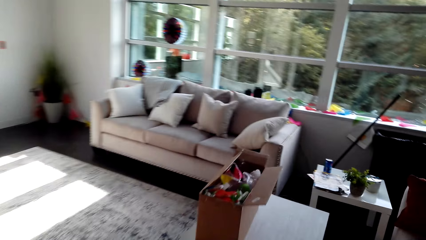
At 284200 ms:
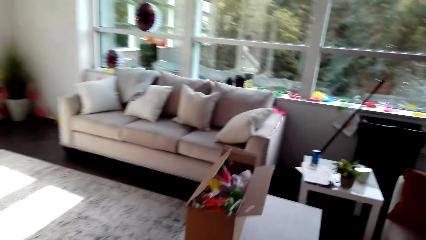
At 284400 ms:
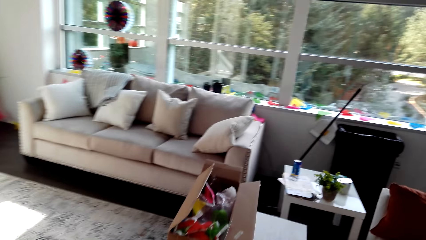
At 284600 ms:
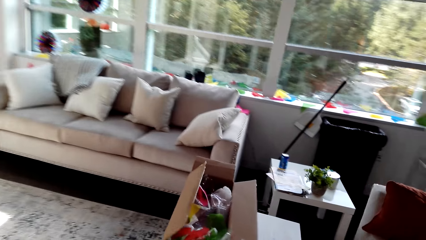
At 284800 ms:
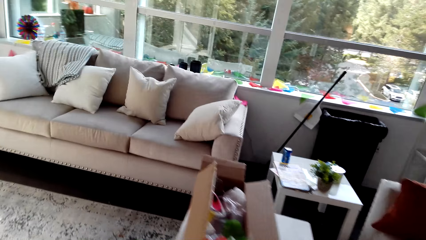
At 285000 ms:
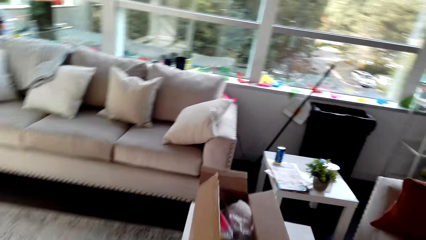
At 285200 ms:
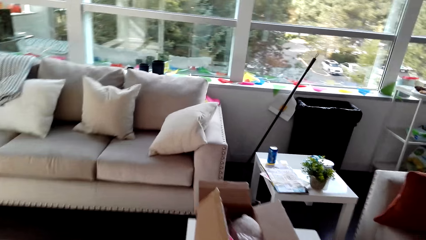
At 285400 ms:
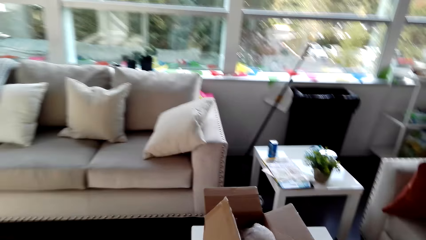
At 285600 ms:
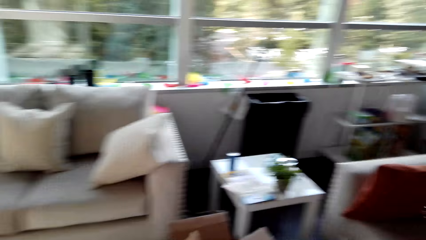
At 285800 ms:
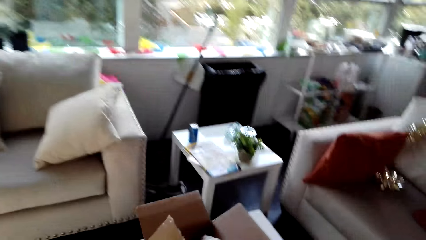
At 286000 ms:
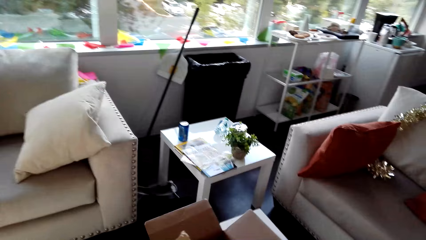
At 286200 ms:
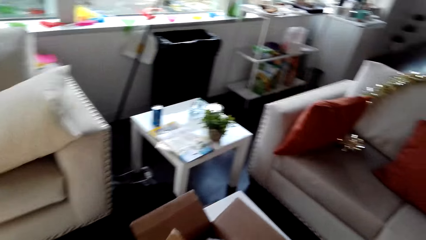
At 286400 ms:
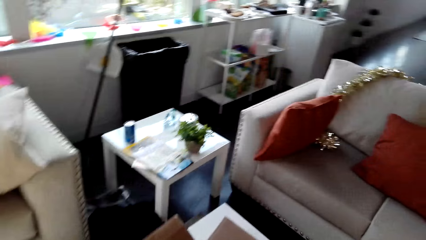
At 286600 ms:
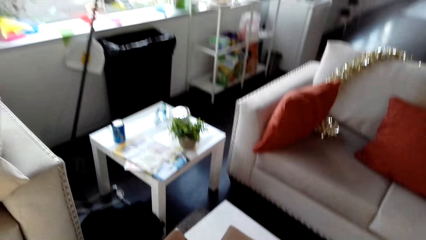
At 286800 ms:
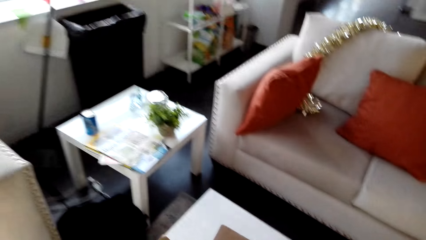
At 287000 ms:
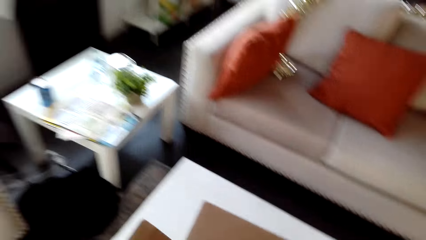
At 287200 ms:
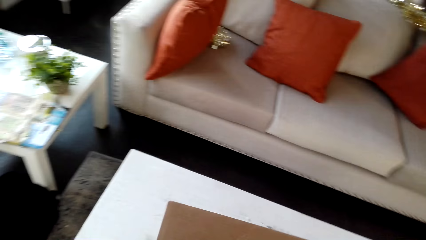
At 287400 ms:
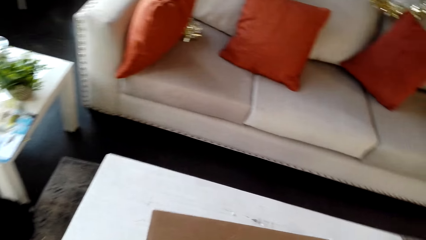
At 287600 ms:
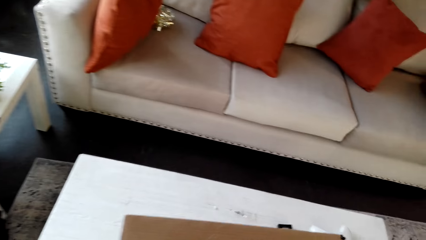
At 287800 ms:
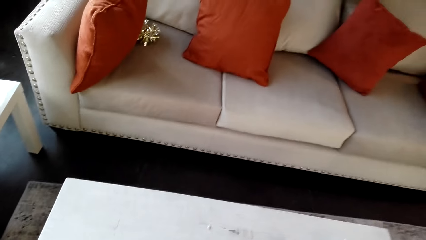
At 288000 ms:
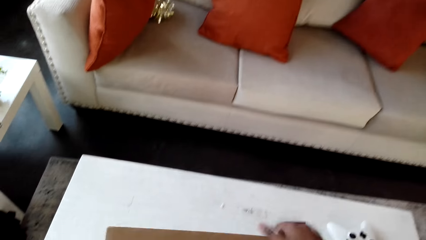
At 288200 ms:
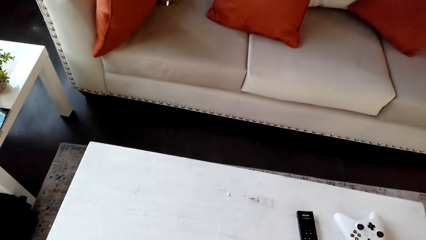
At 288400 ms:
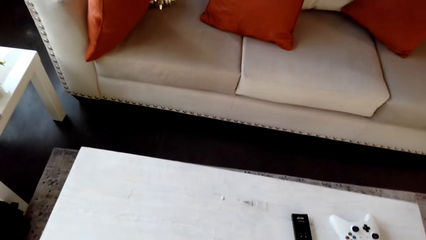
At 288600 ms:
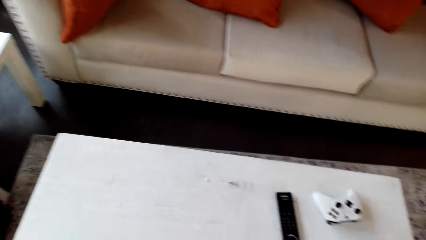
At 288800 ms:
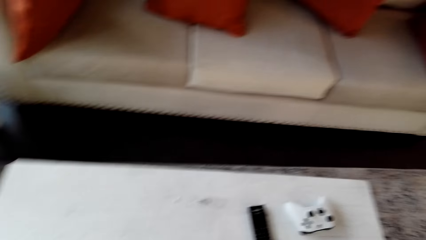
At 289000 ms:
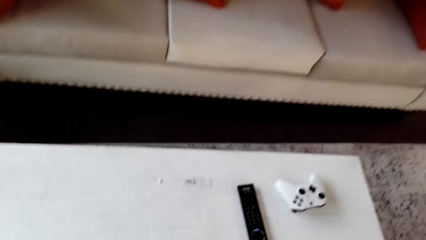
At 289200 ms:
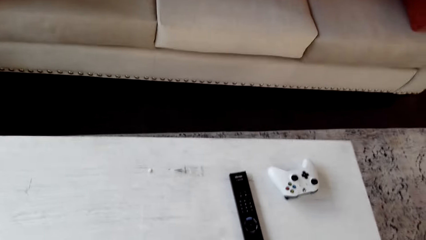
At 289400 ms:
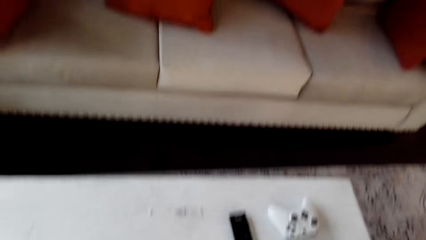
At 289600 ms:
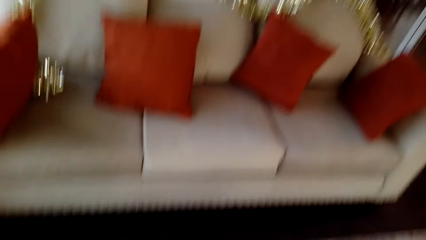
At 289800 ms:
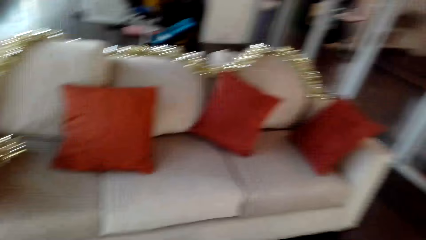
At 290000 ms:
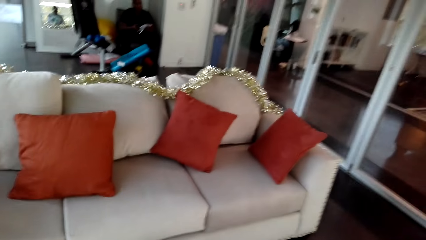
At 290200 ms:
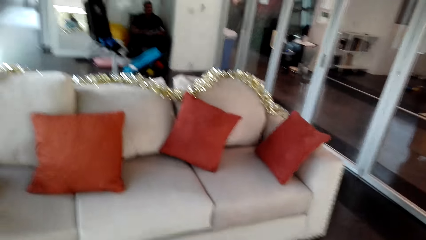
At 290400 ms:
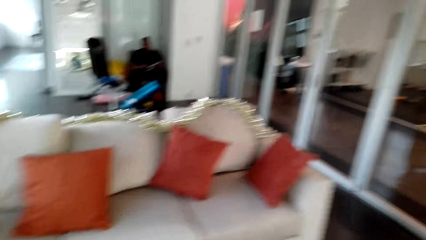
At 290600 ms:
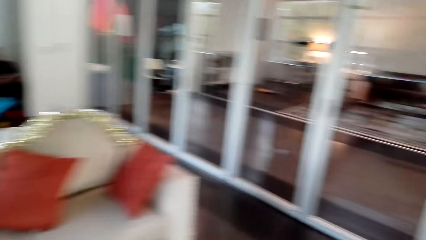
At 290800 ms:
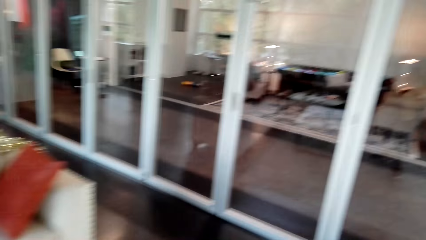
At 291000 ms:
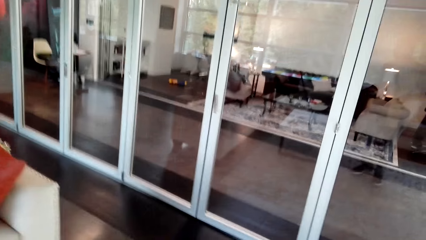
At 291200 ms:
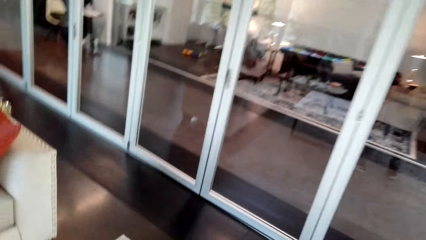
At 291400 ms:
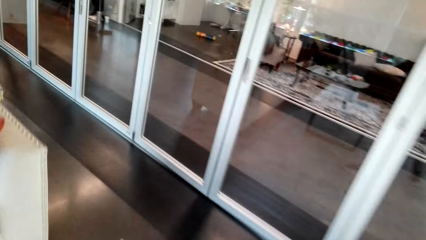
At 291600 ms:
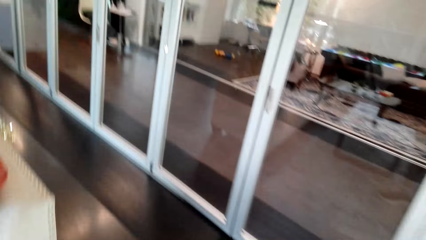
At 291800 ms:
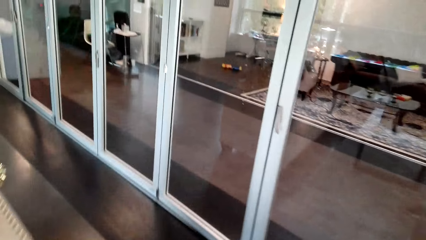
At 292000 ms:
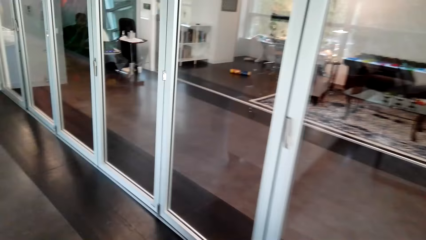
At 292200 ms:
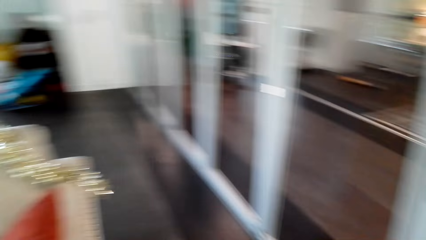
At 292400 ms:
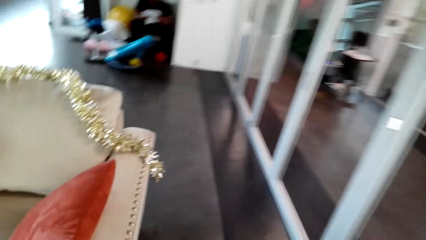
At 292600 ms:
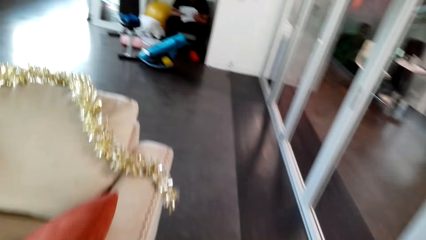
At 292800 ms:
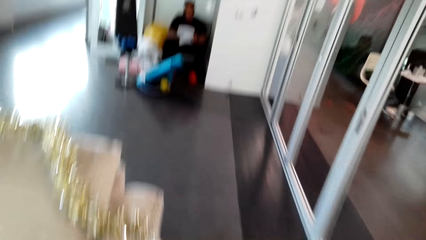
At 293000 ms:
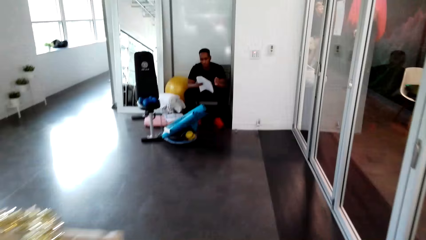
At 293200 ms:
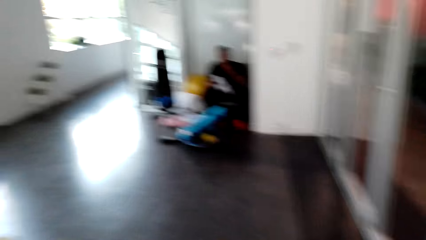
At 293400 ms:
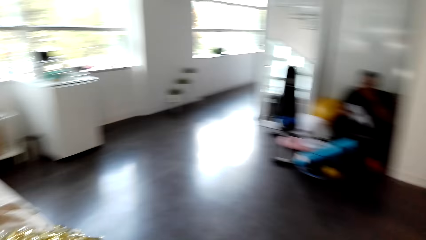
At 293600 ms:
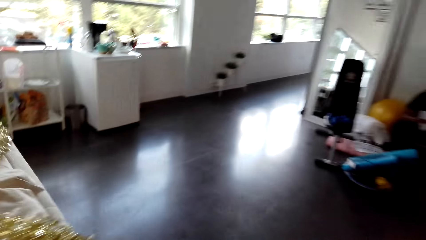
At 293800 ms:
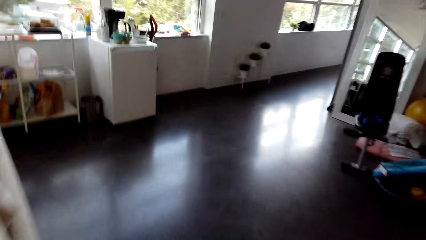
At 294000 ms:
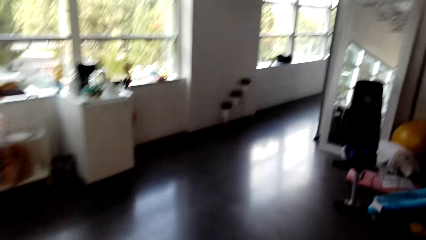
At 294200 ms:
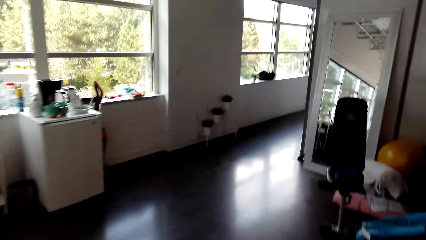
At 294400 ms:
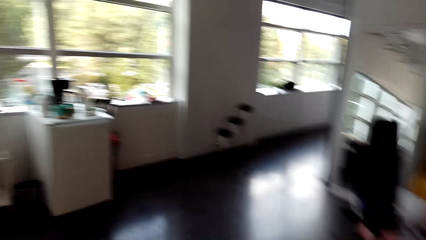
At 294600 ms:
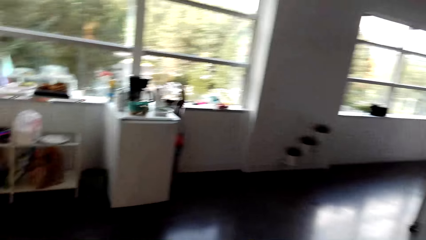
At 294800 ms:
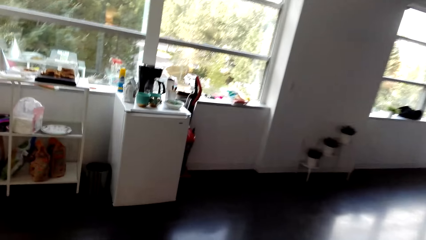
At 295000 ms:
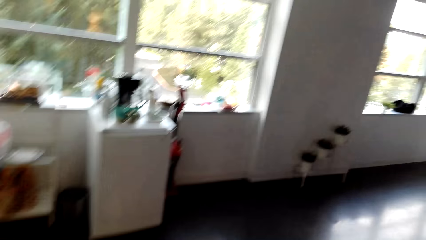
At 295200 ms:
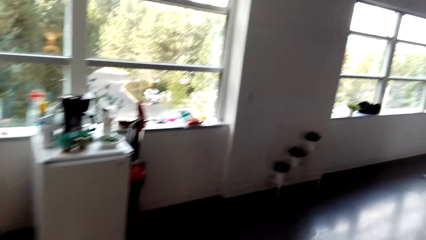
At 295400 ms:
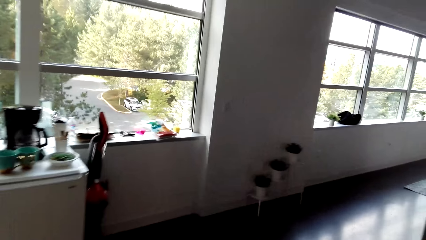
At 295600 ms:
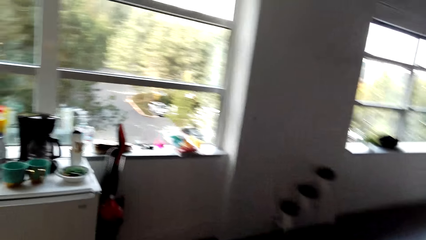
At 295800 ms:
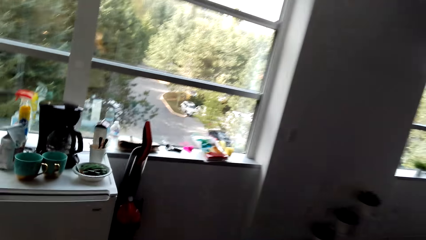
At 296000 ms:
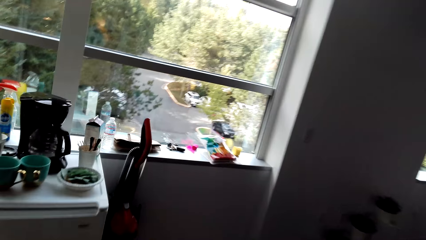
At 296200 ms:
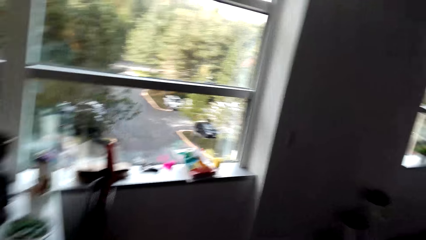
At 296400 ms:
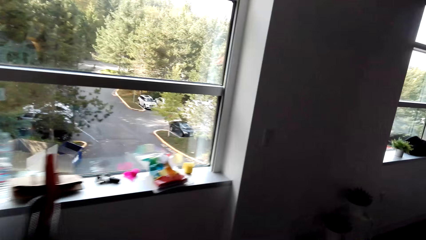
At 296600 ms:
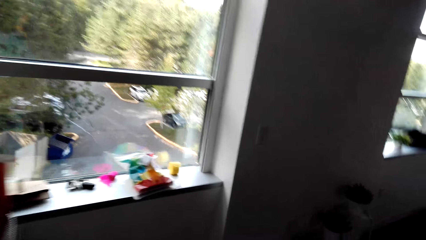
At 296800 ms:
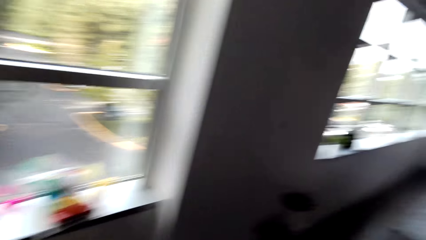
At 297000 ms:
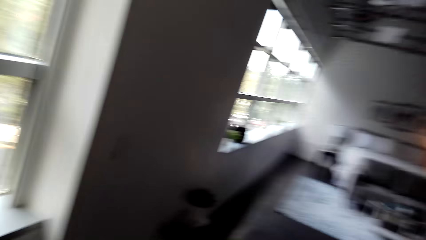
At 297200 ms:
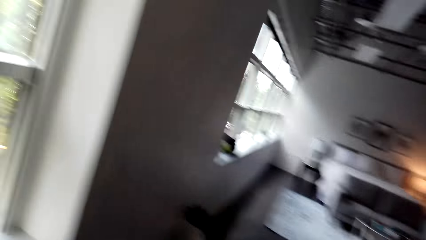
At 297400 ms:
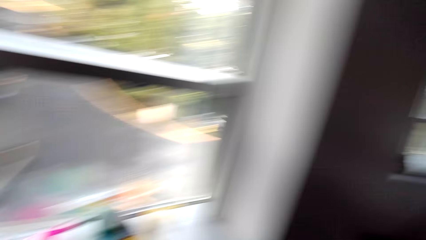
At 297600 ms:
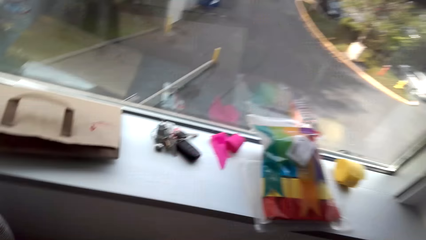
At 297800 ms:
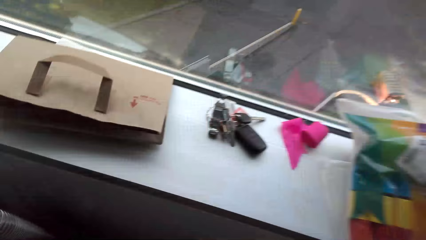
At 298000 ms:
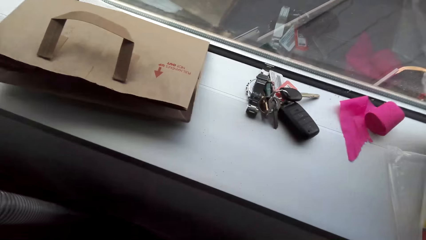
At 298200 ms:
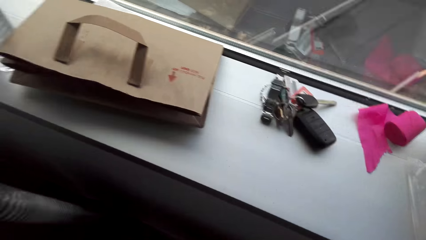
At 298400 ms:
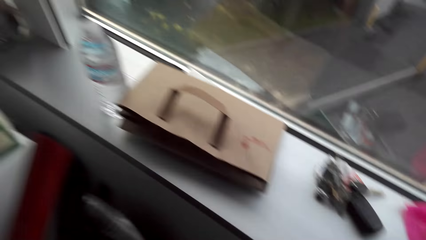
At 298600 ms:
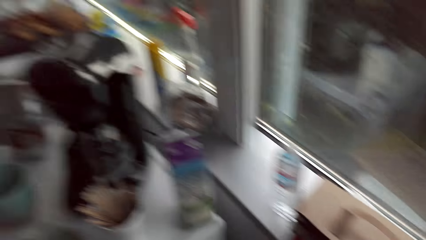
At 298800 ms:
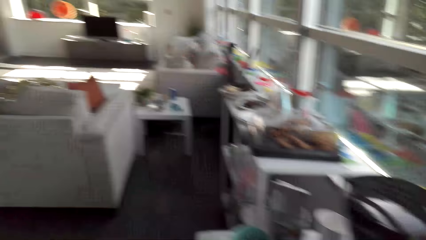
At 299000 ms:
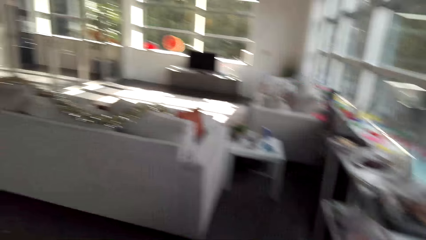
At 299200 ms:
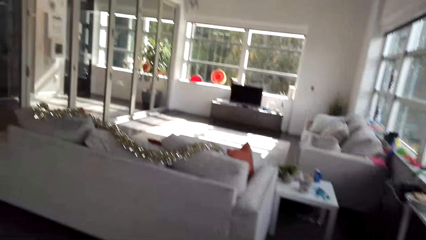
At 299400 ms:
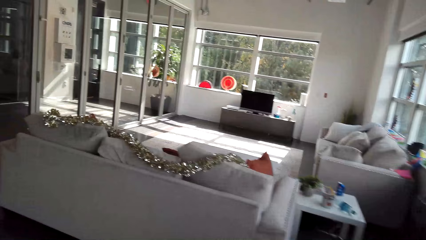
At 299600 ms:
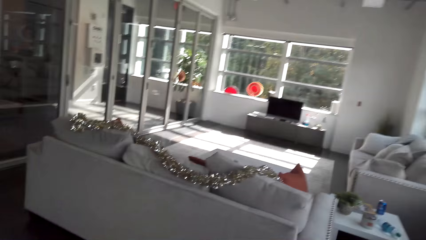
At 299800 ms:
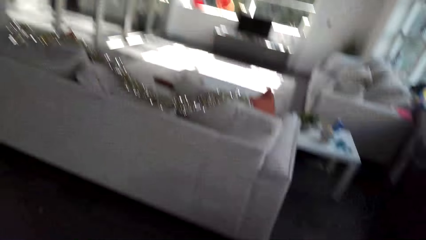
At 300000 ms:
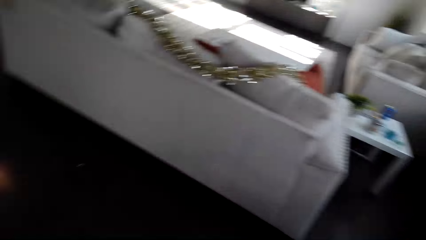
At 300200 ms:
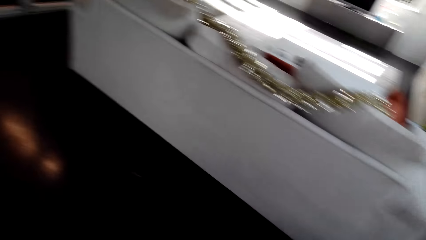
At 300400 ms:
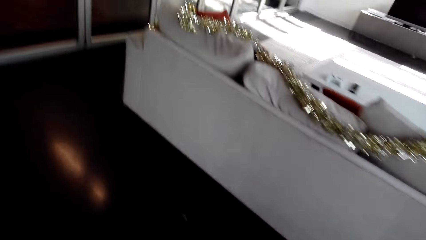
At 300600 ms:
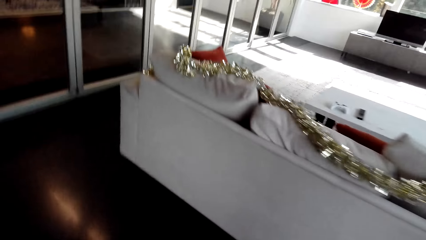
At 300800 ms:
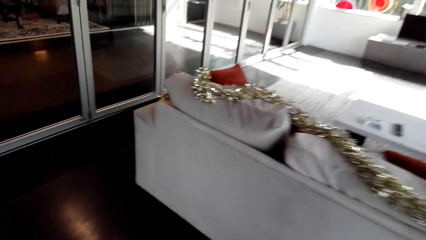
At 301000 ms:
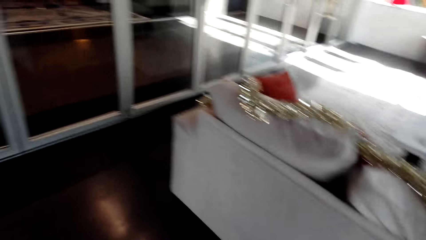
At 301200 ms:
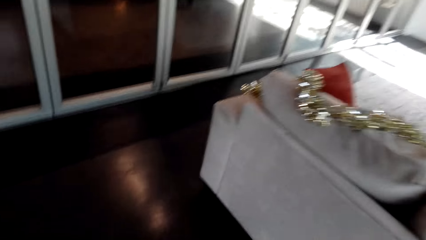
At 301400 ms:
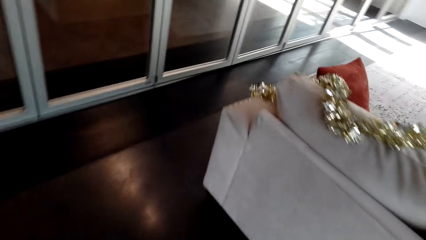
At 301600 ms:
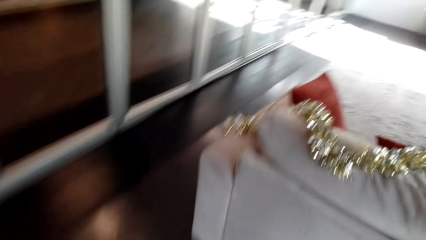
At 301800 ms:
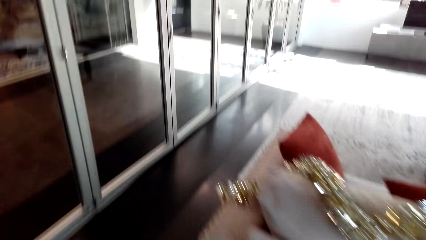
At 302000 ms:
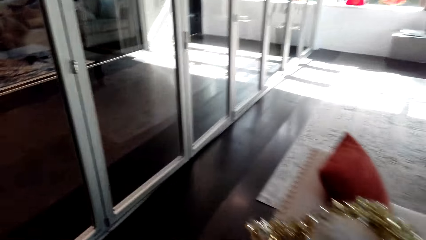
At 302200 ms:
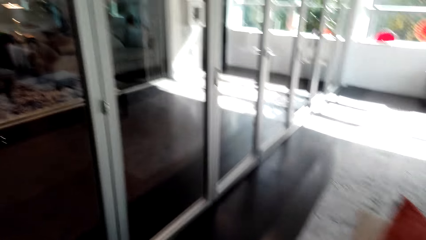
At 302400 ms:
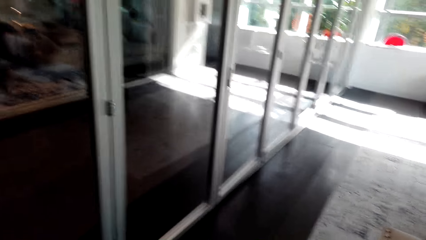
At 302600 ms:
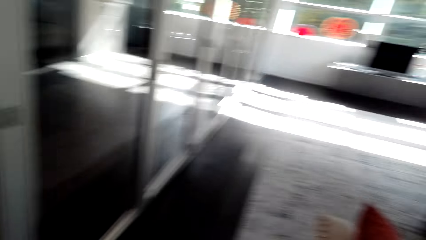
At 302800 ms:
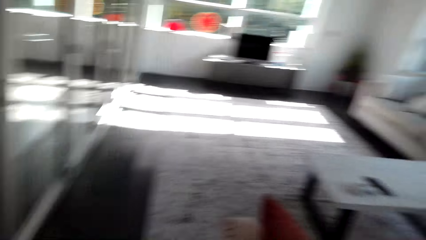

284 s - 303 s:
The camera wearer picks up a box. They look inside the box. They walk around. They place the box on the floor.
